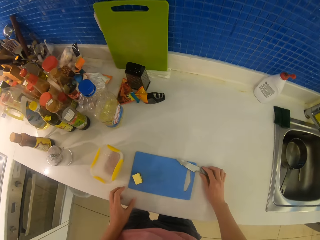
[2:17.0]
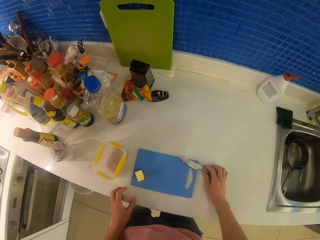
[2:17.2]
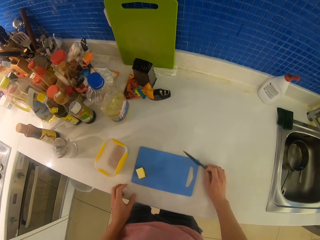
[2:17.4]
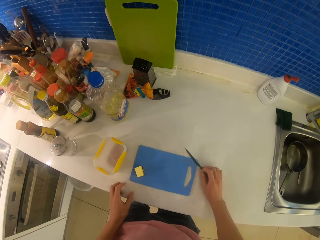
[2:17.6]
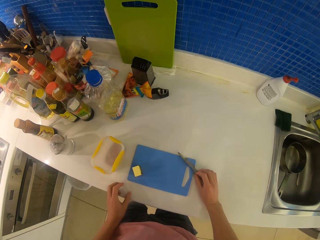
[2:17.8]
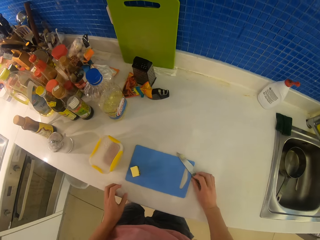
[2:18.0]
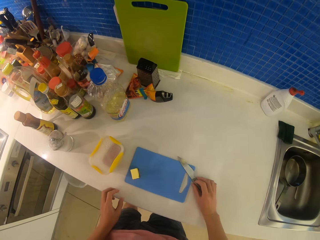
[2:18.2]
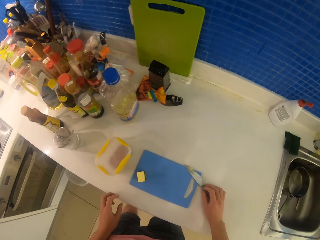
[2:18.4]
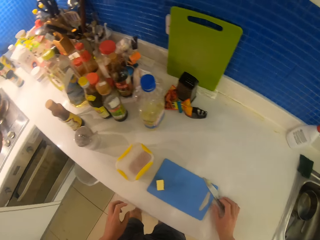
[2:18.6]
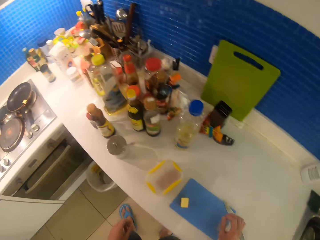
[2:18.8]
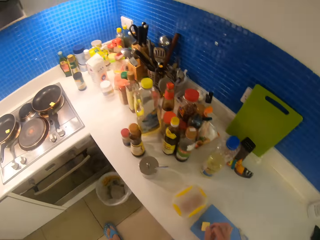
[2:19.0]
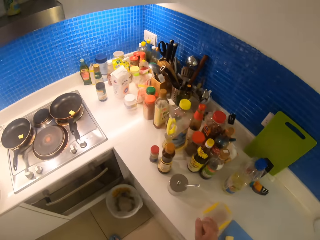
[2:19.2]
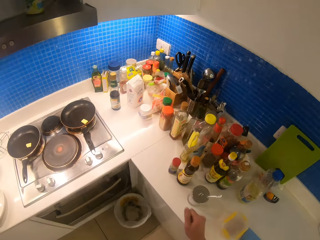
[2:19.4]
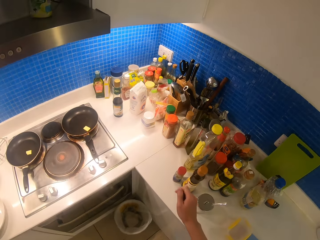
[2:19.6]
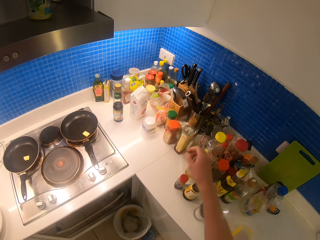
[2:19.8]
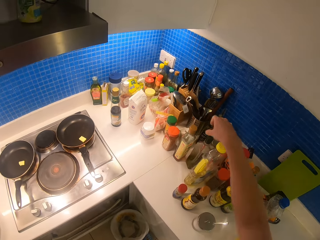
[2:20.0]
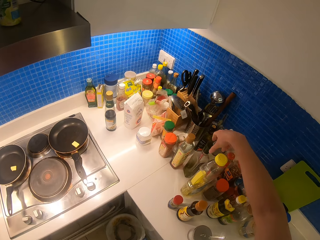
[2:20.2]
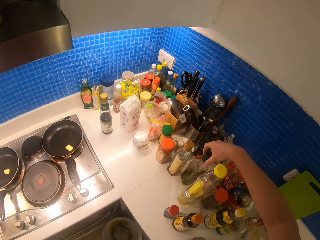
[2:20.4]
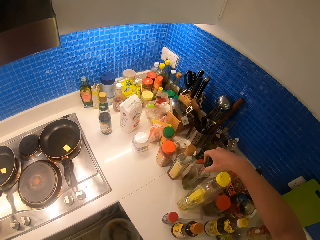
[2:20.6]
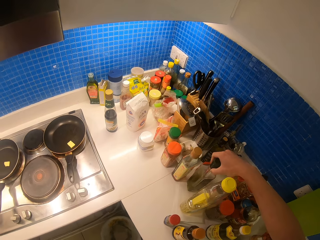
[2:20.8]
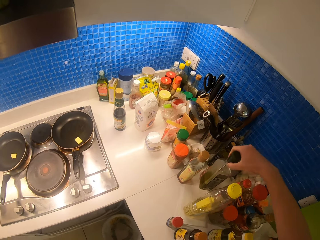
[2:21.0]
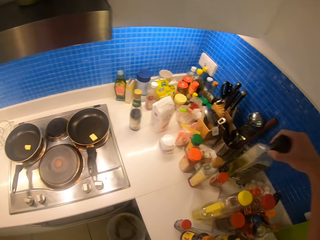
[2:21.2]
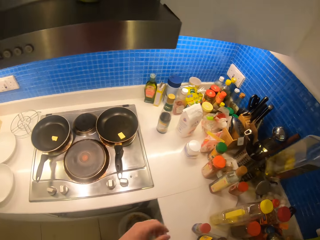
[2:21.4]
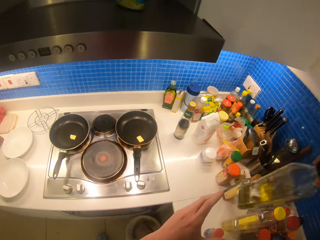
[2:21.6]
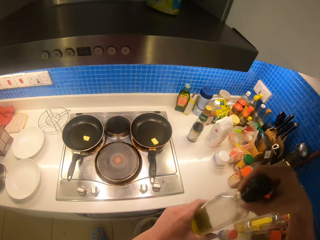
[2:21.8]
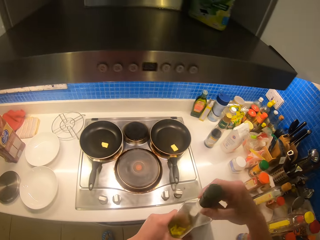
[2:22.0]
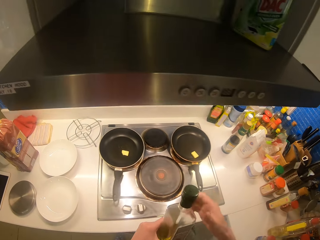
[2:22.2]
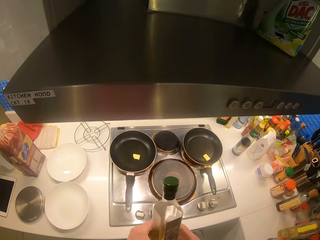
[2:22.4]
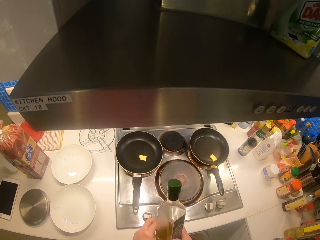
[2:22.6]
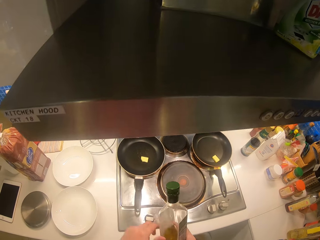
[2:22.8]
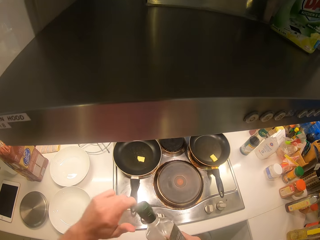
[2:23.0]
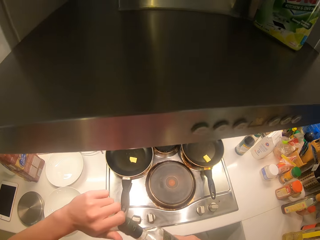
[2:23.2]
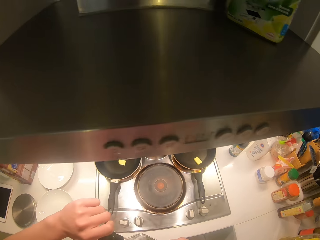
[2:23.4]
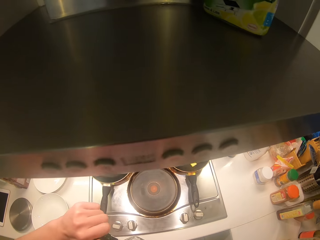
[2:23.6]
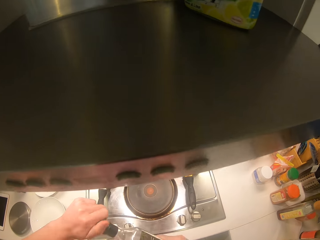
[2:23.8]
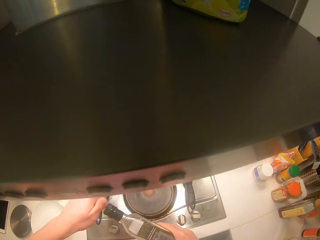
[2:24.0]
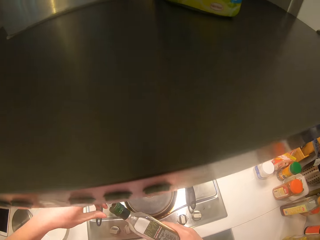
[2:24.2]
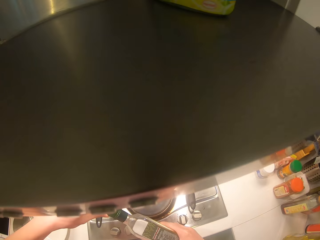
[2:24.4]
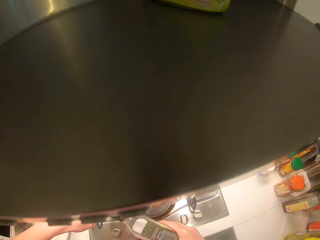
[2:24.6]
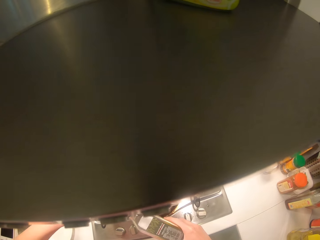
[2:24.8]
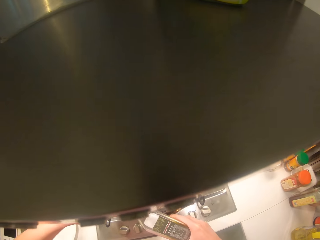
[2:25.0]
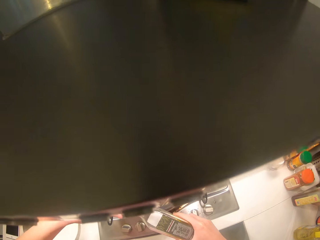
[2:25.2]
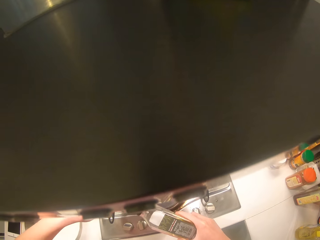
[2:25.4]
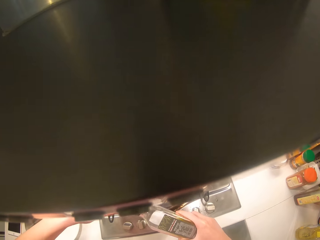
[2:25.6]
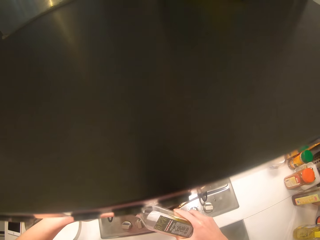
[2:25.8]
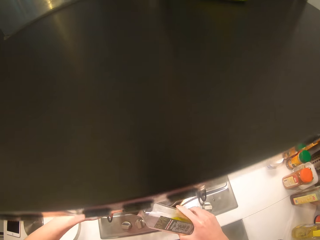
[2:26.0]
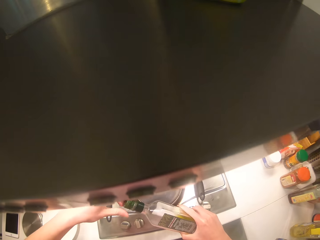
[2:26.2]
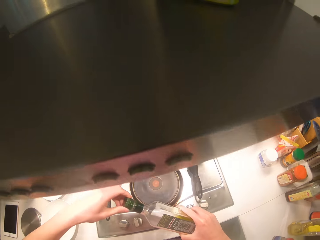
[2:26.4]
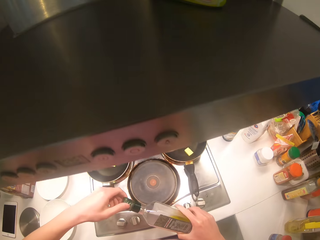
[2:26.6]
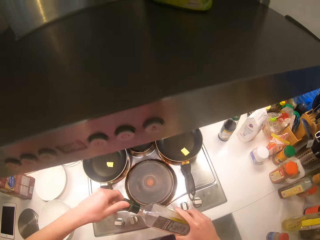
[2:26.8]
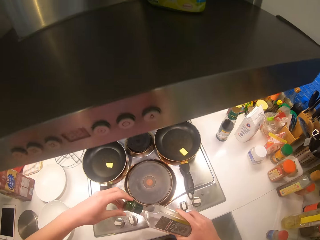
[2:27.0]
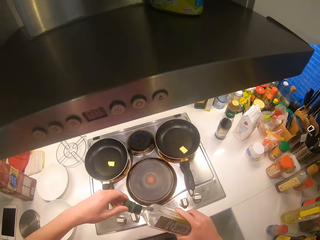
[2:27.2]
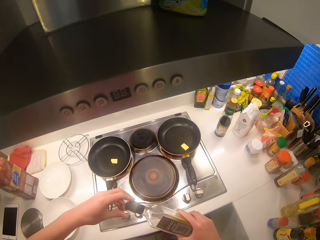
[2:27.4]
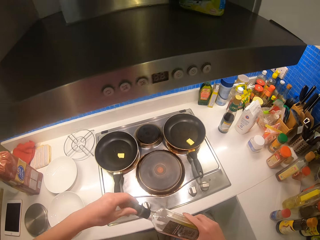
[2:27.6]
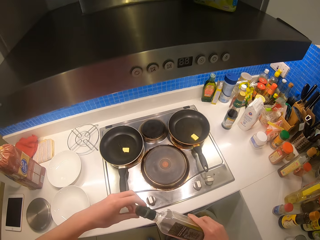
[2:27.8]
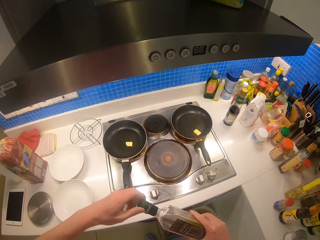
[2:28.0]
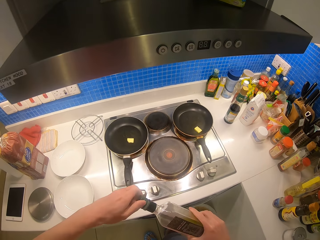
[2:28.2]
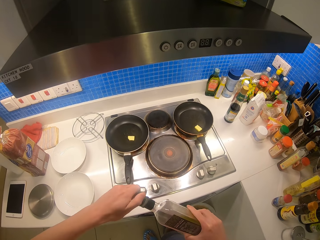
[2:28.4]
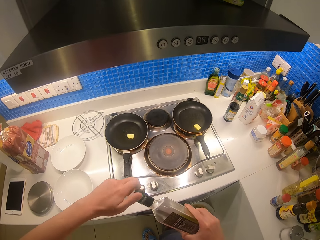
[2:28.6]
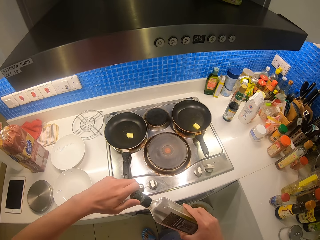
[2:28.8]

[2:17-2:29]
The camera wearer puts the knife on the chopping board. They put the butter beside the knife on the chopping board. They walk in the kitchen. They pick up the cooking oil from the table. They remove the oil lid from the bottle.

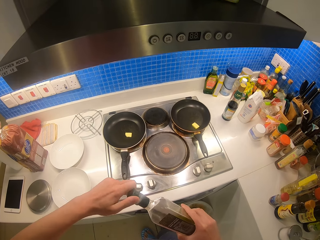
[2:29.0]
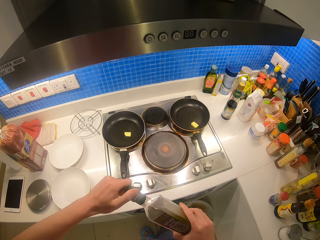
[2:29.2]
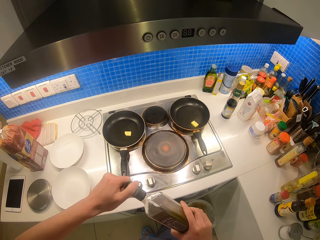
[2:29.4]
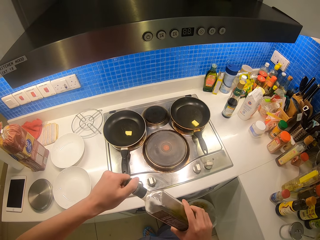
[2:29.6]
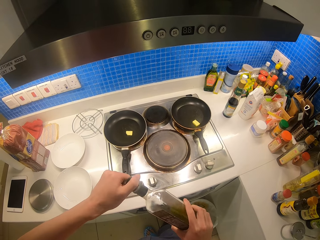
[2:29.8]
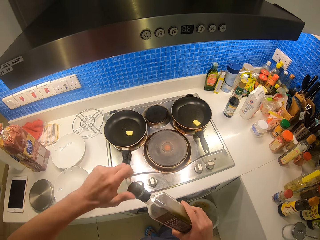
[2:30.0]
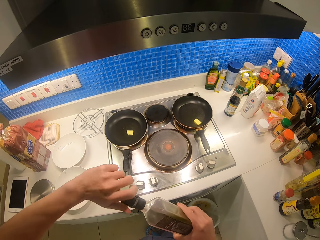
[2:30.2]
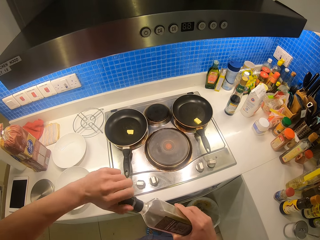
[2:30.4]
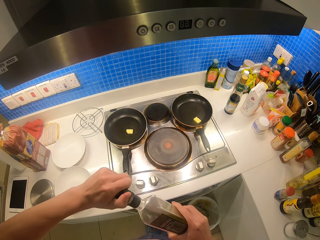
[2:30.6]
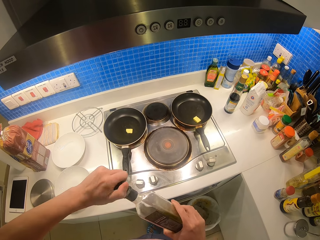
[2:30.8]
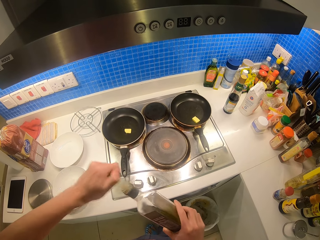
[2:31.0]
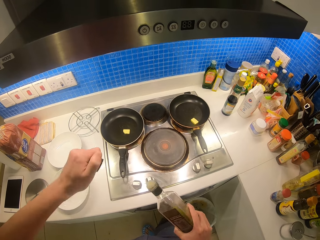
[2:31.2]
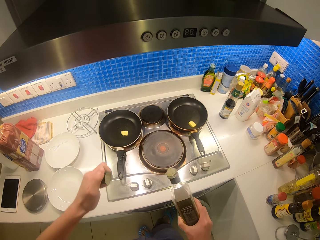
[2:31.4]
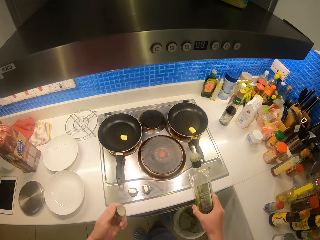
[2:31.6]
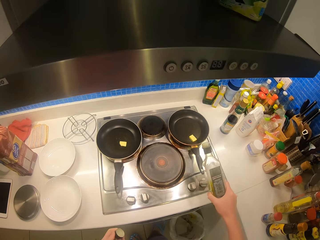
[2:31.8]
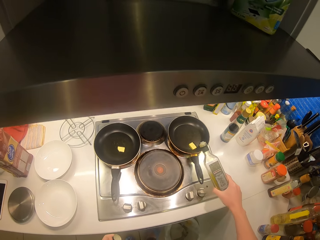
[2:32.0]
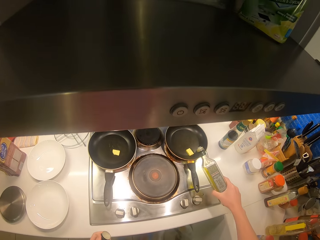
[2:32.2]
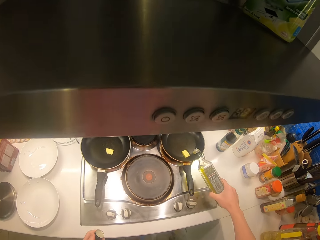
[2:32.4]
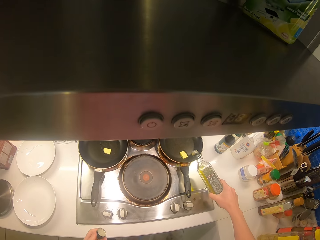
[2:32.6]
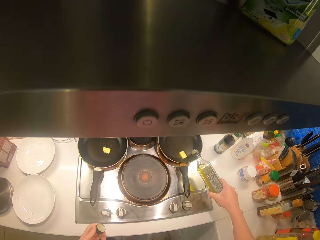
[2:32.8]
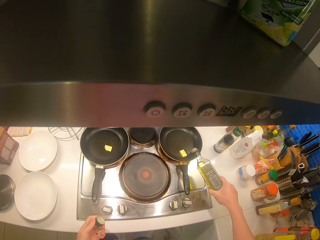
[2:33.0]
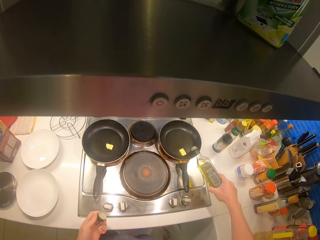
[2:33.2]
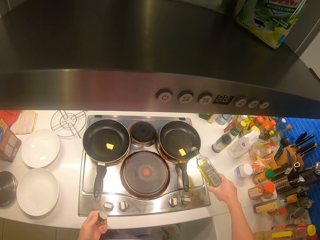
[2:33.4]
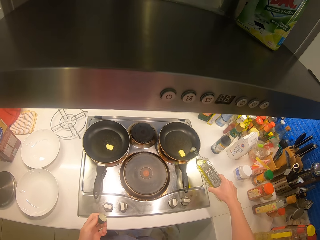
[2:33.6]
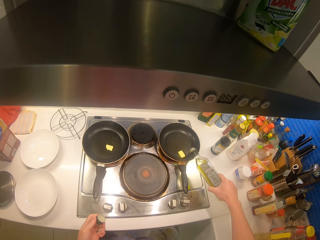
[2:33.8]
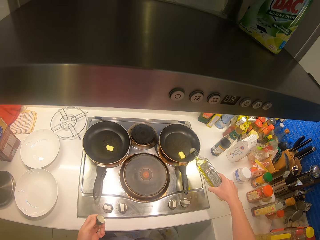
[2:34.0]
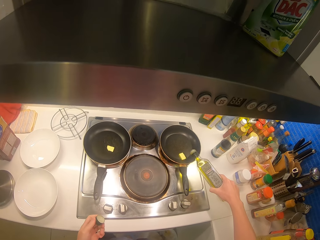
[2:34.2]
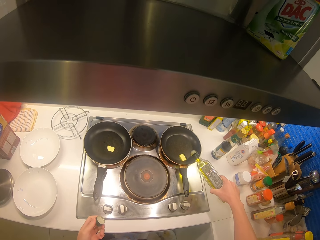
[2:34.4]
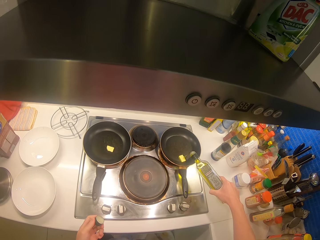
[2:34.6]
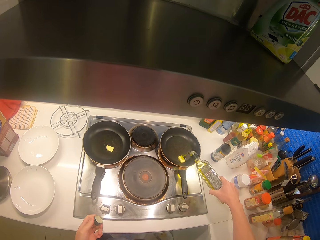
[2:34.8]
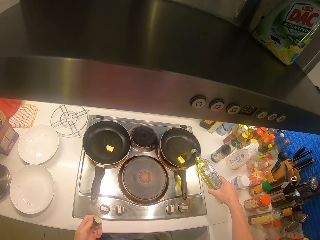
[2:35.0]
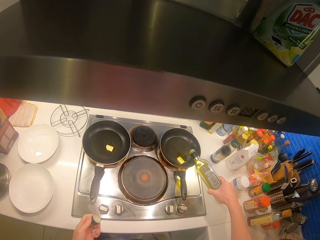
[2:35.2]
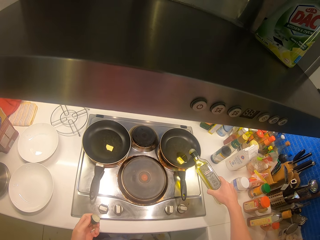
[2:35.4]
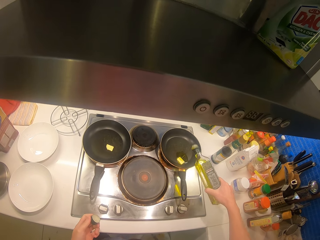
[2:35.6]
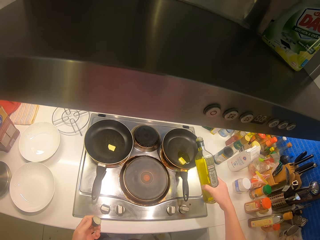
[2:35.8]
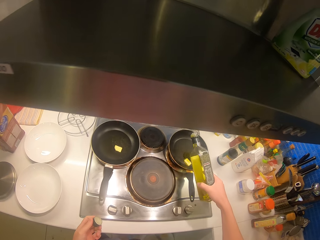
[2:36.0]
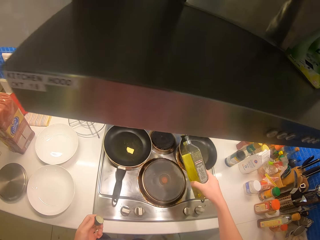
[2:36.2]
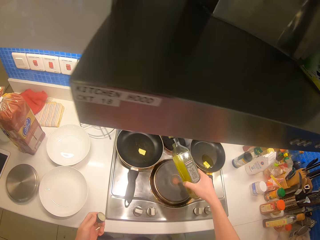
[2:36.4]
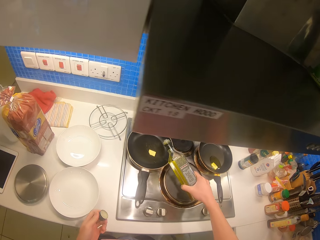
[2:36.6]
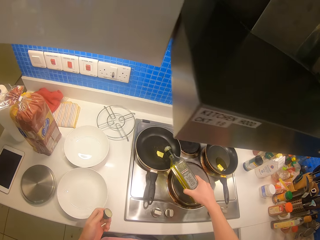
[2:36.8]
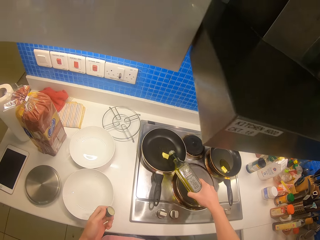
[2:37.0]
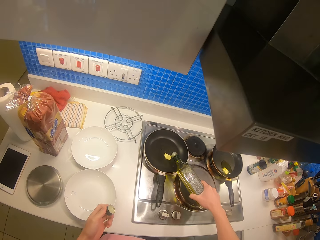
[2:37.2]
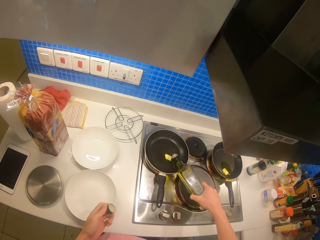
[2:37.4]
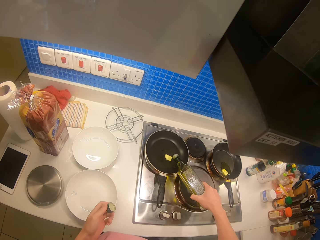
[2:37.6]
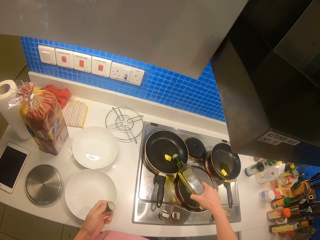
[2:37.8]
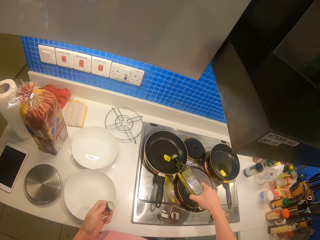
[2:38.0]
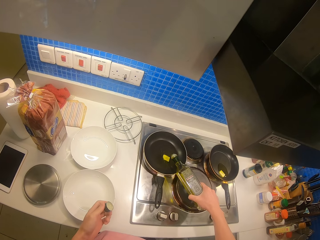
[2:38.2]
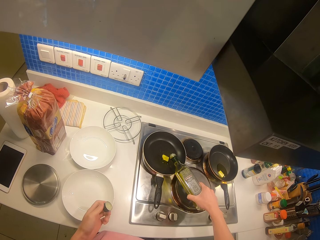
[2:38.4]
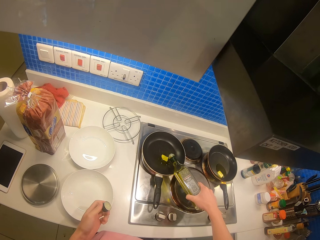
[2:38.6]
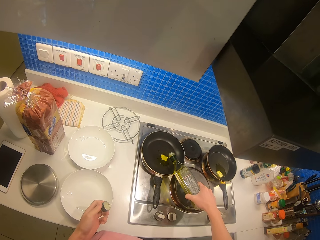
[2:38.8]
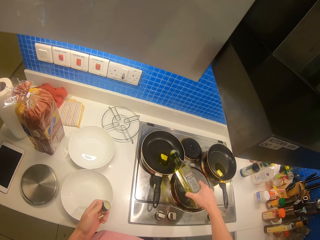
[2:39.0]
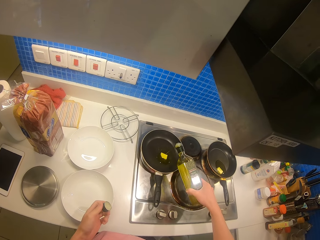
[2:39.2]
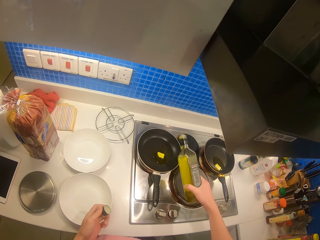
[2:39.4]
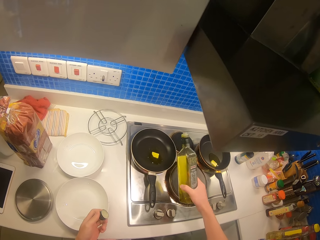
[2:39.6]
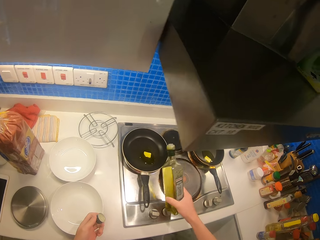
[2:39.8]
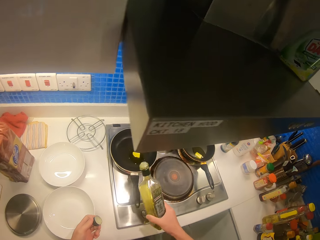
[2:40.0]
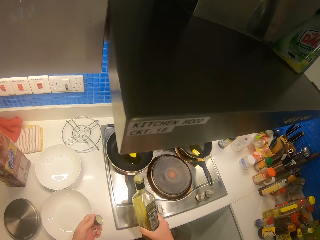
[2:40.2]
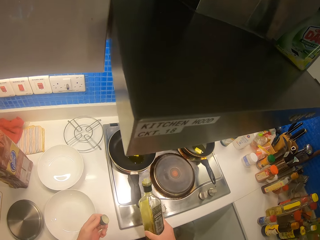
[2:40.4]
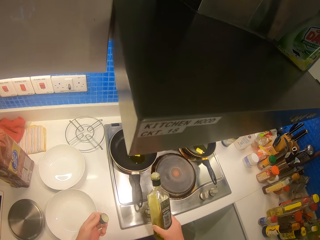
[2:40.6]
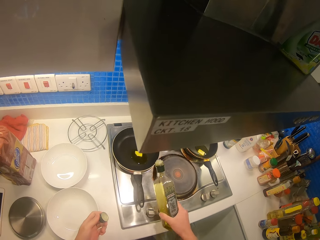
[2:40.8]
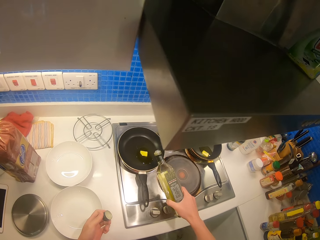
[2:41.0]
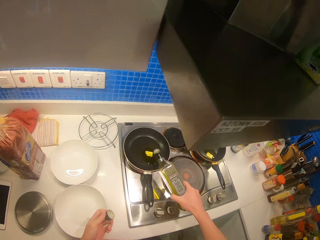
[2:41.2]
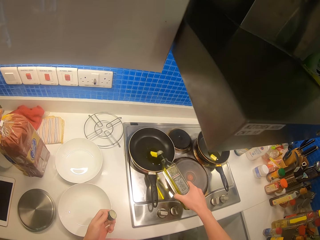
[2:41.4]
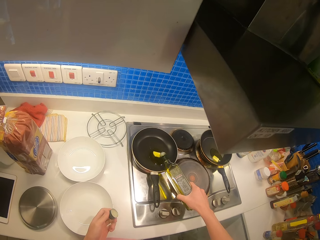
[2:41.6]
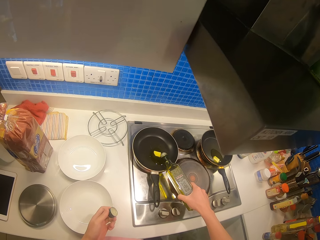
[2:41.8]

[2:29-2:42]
The camera wearer pours the oil in the first pan. They pour the oil in the second pan.
